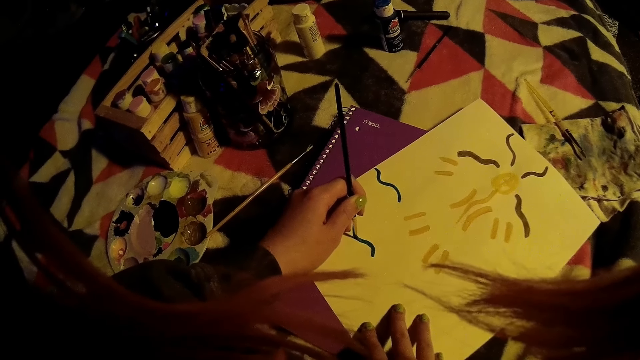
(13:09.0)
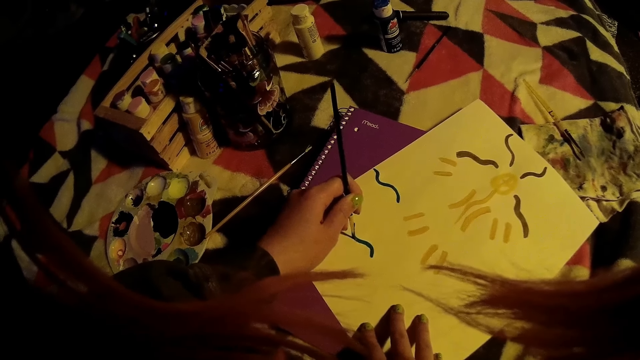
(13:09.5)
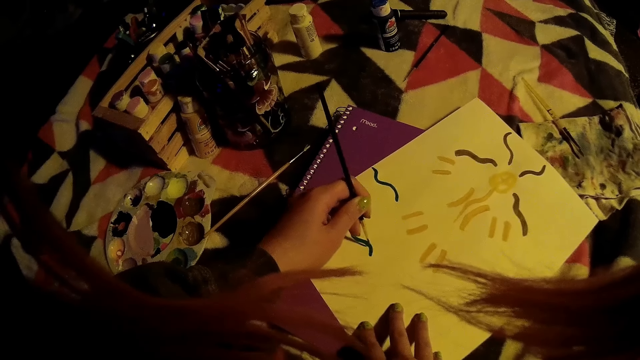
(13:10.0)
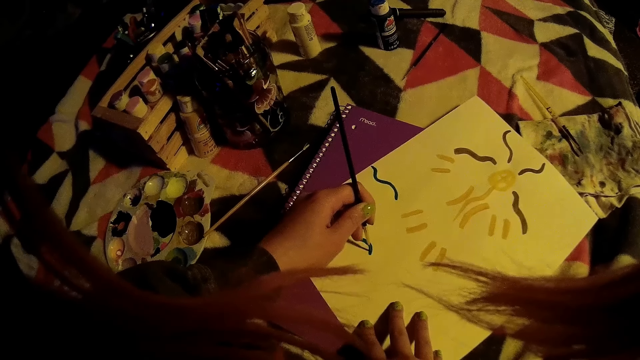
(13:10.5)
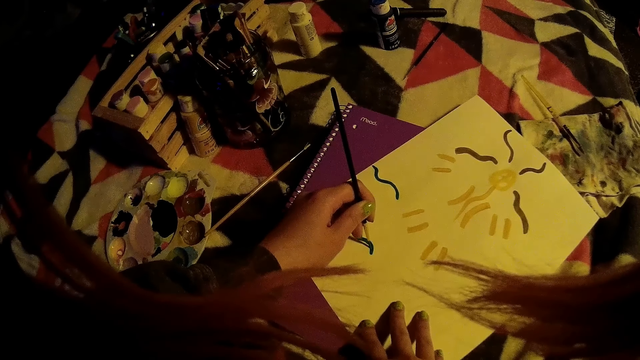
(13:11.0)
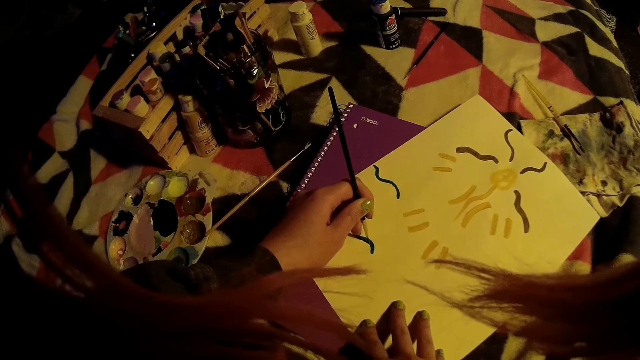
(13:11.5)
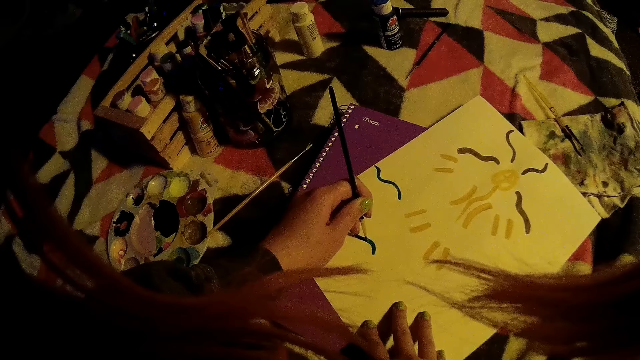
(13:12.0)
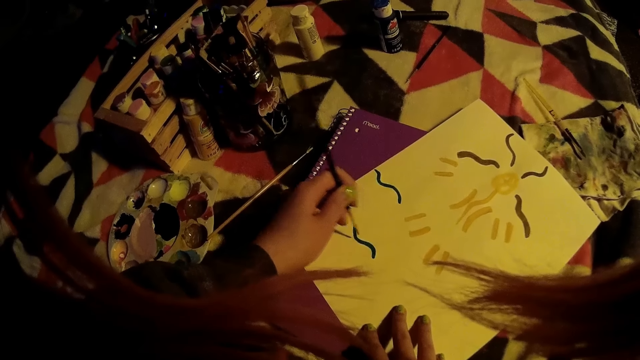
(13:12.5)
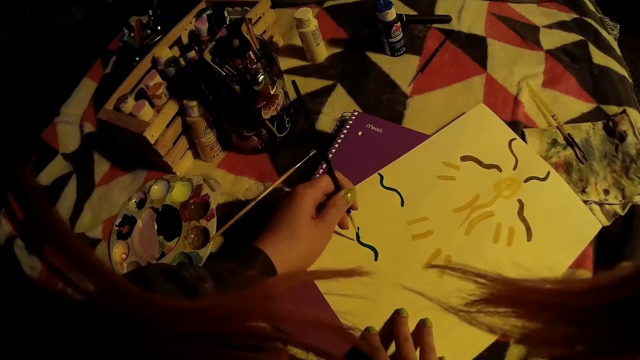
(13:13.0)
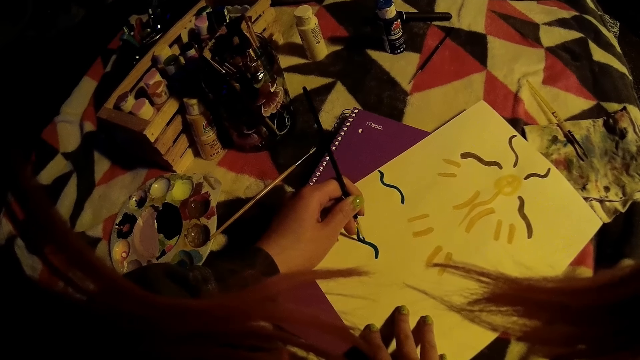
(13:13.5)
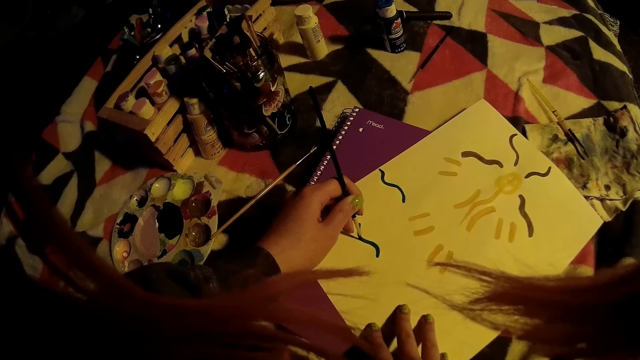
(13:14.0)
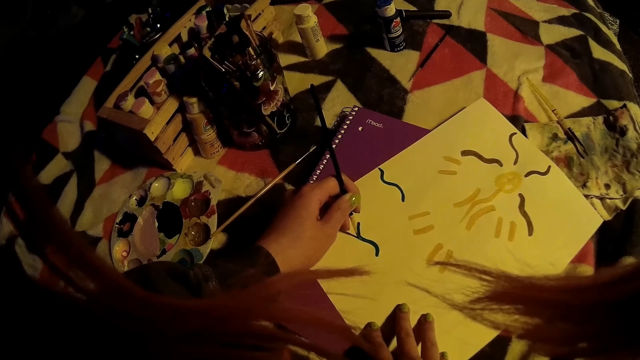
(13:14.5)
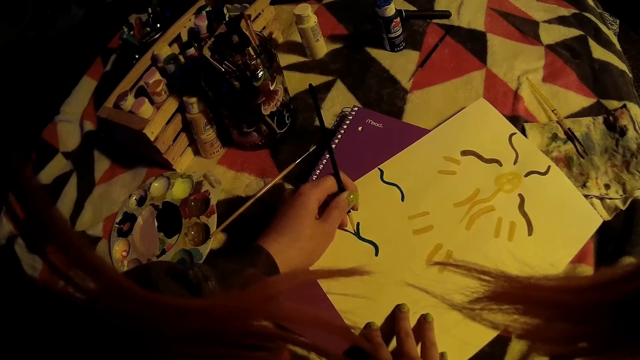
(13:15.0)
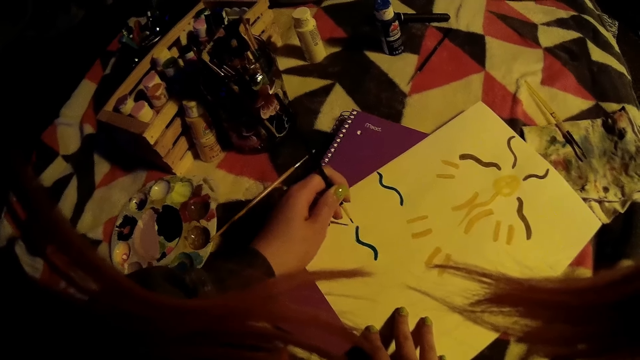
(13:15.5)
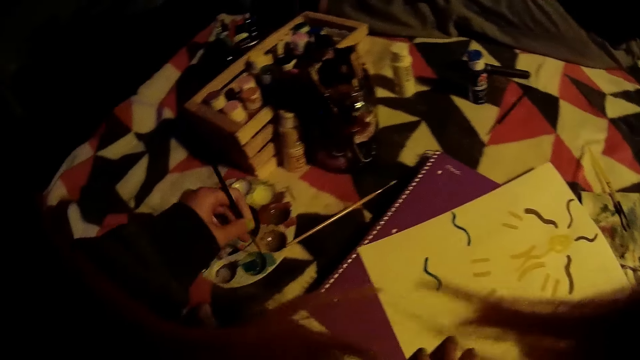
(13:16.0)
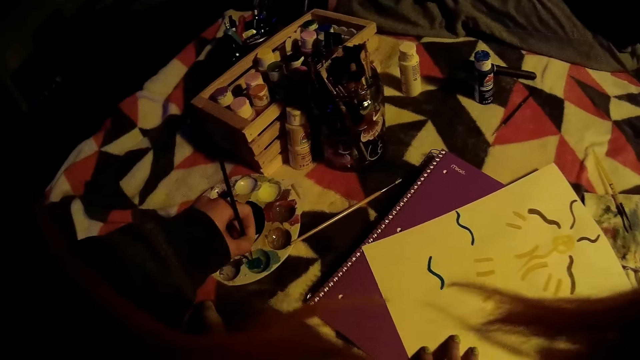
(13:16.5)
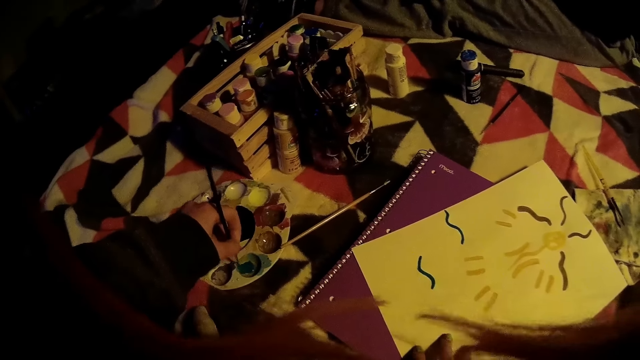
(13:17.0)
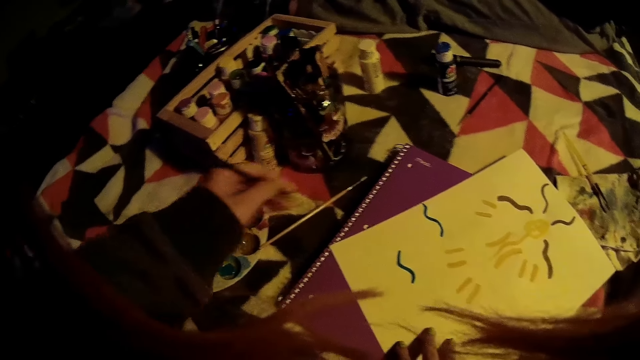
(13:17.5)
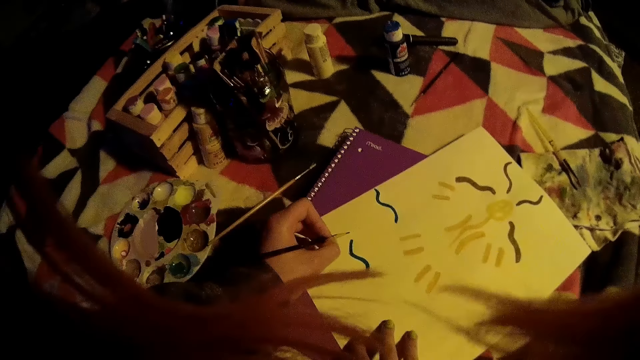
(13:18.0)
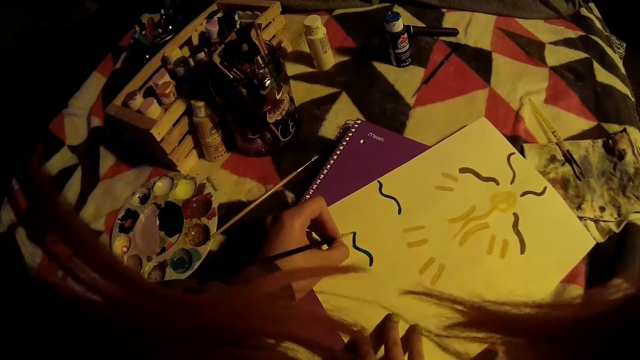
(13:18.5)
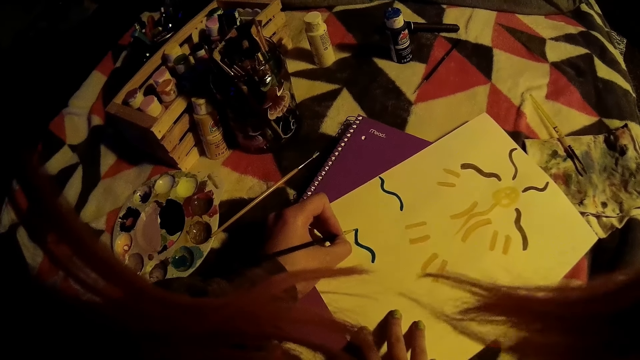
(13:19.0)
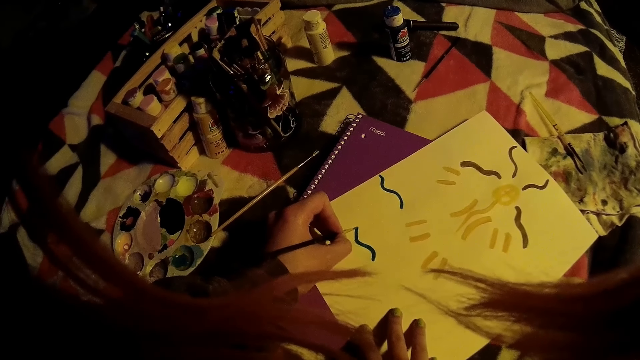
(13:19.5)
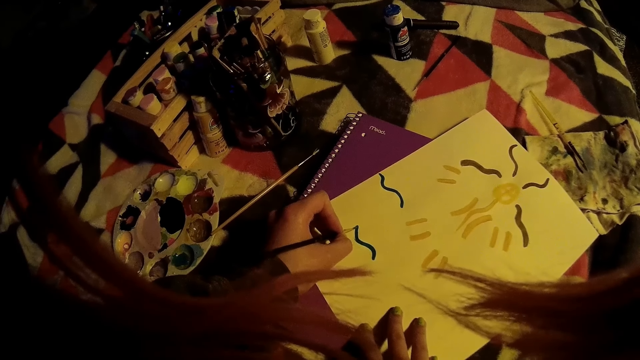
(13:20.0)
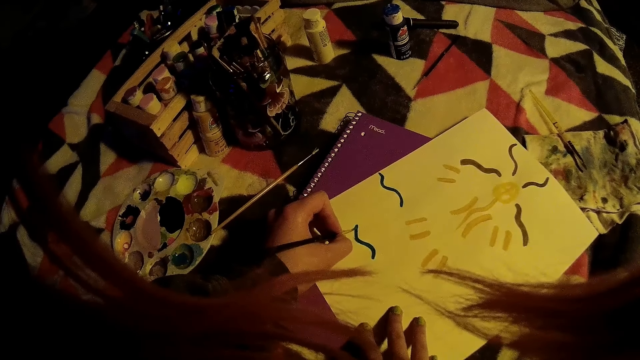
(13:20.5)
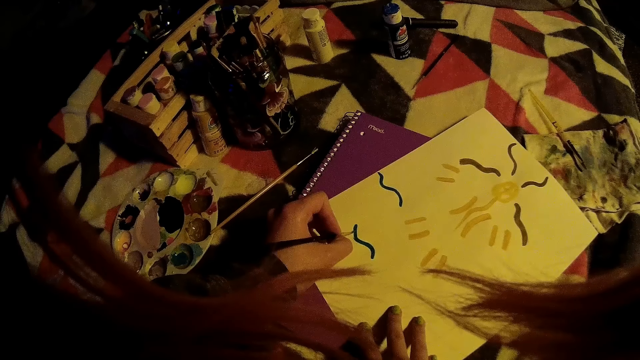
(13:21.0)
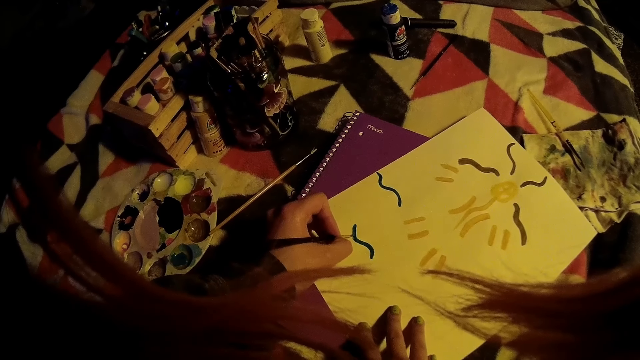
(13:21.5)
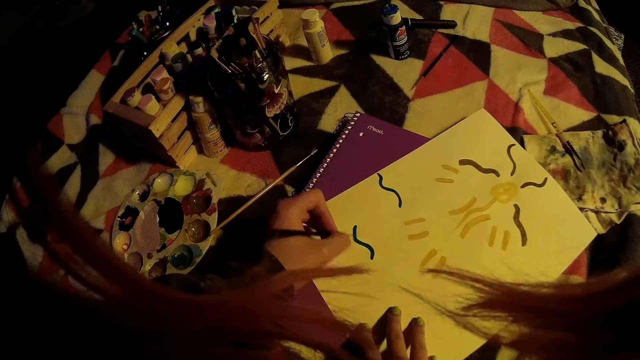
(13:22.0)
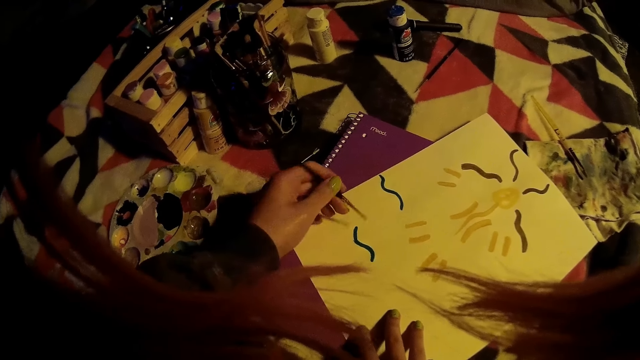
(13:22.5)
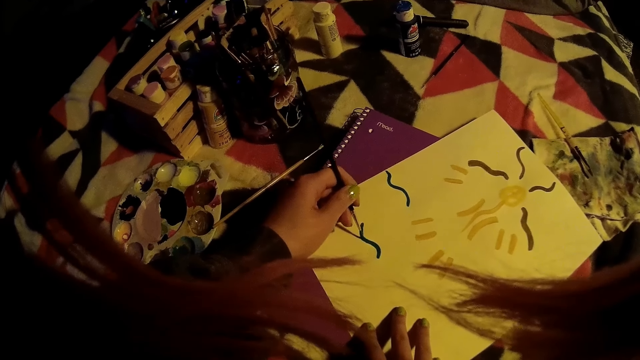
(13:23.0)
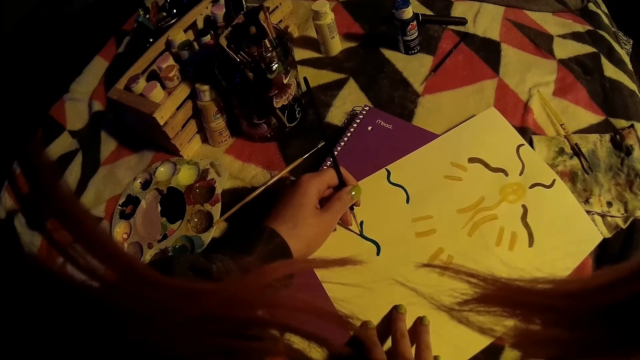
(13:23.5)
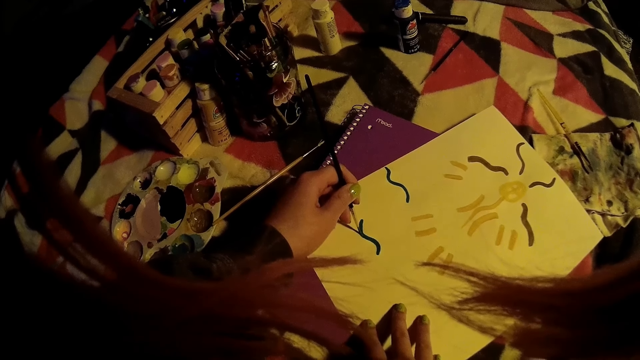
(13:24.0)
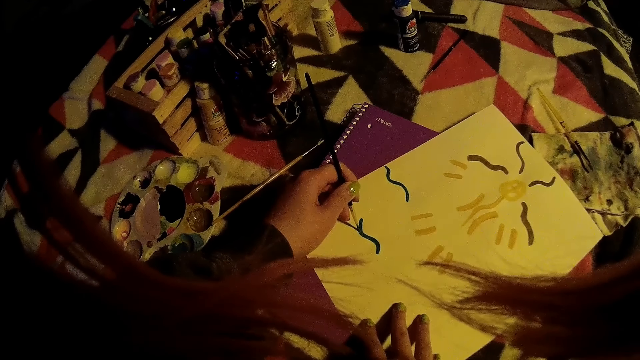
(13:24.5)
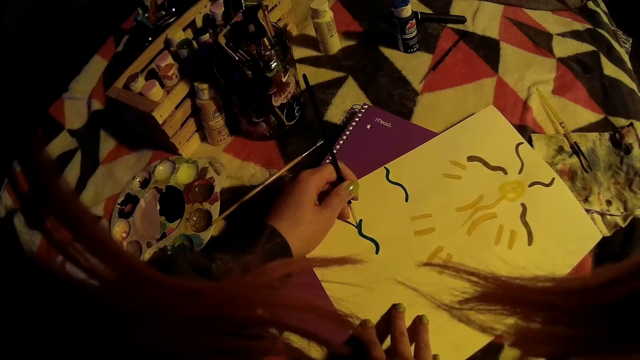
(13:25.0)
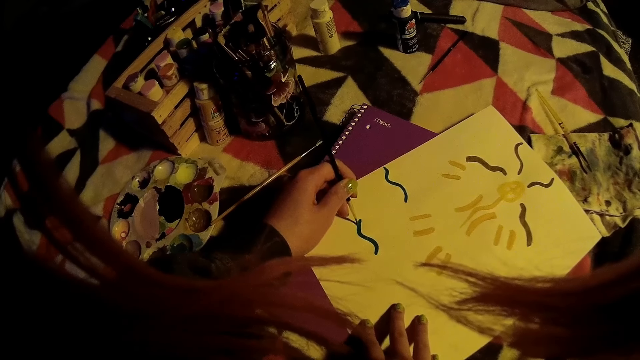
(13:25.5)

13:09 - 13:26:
The camera wearer scoops paint in the pallet with the brush in her left hand. She paints on the painting book with the brush.

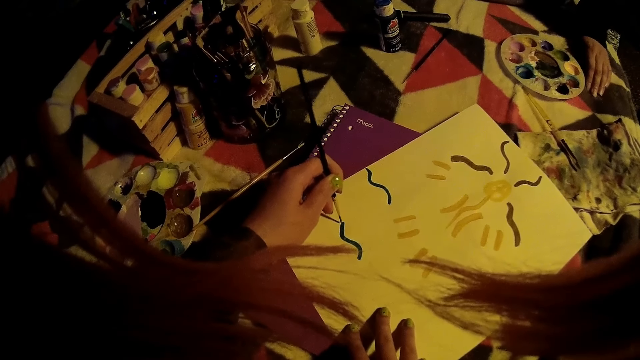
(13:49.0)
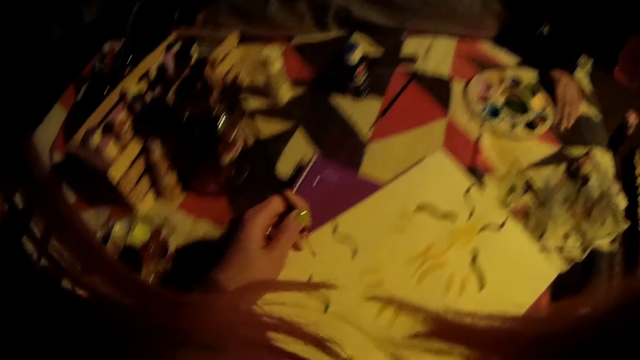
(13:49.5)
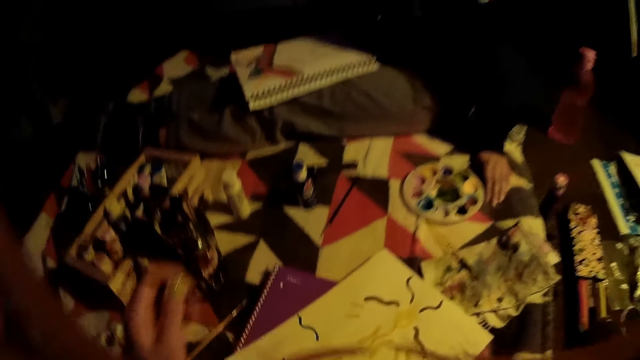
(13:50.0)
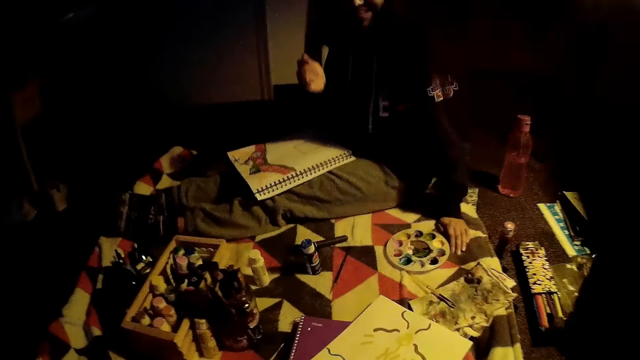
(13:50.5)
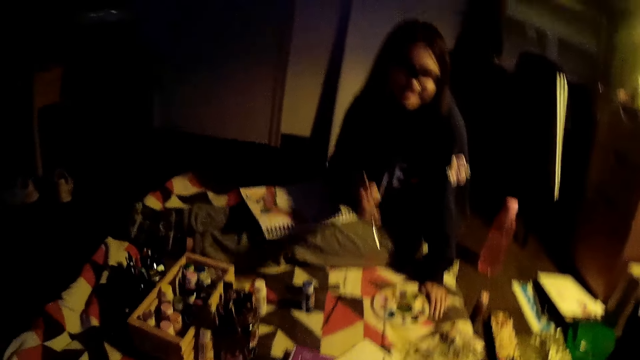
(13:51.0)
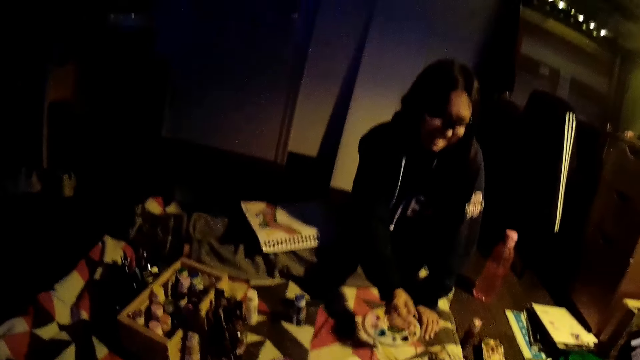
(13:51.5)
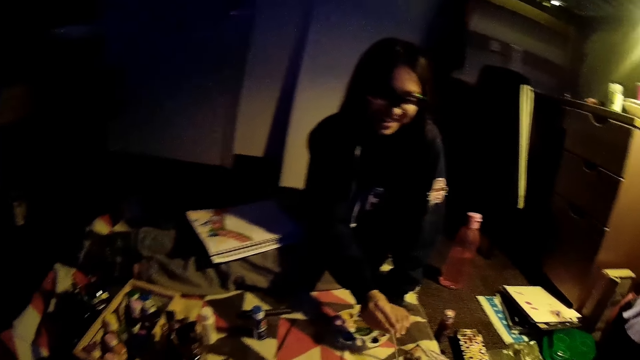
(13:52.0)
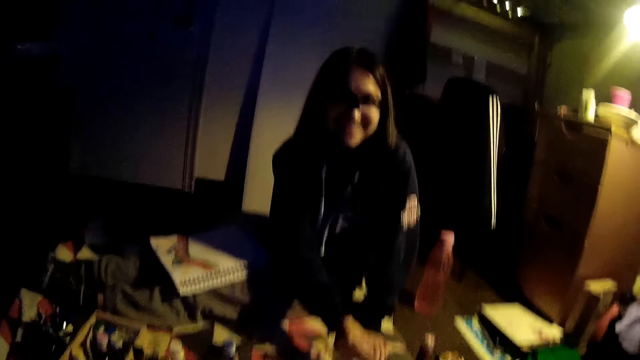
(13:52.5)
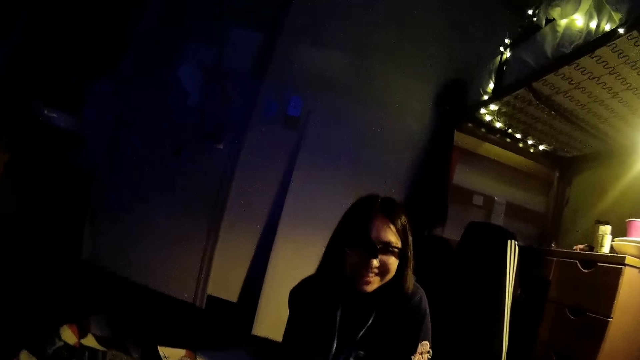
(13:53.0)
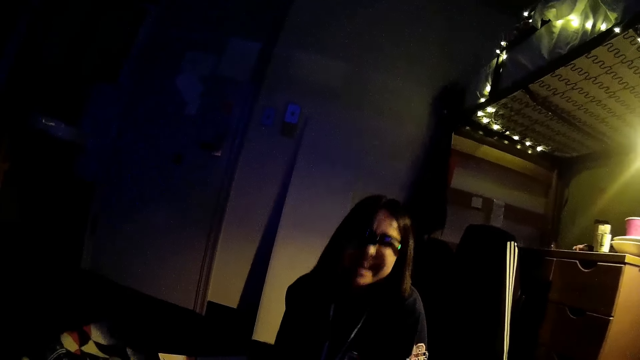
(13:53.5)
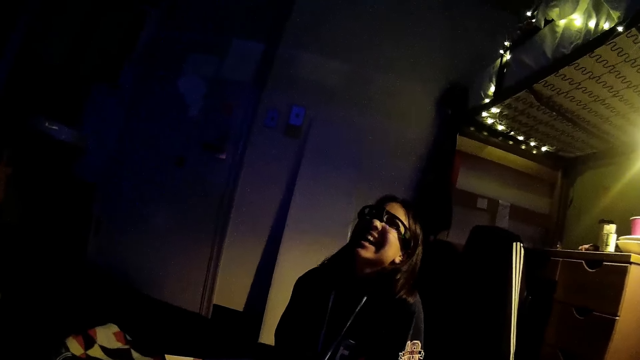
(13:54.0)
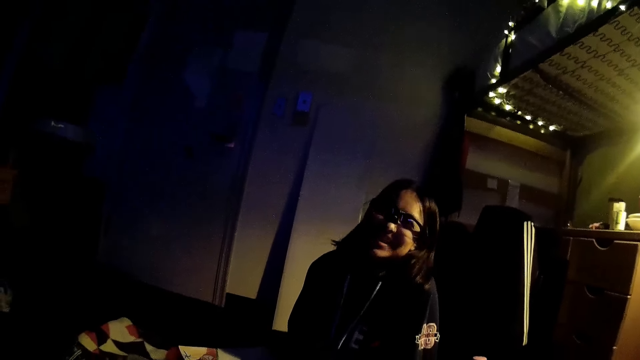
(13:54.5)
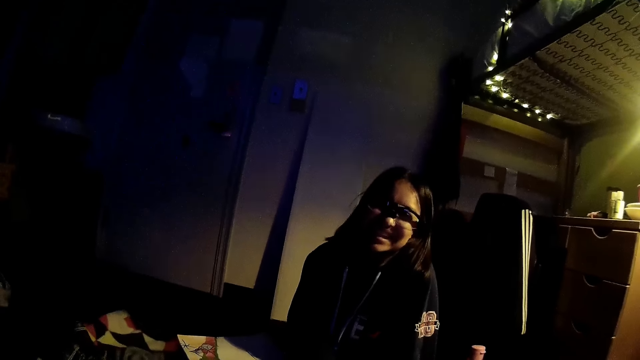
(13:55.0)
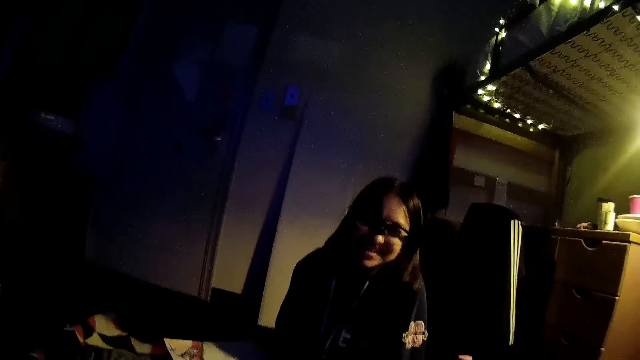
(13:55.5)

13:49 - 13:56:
The camera wearer looks around. A woman talks to the camera wearer. The camera wearer interacts with the woman.
